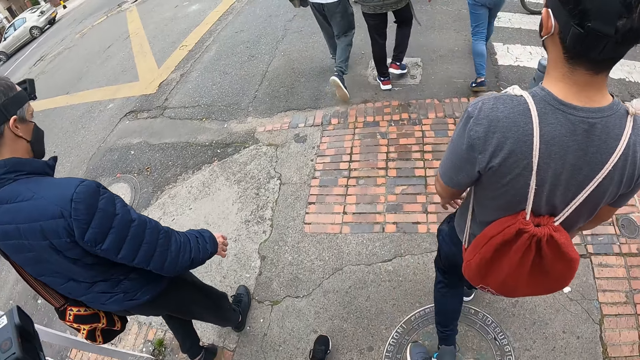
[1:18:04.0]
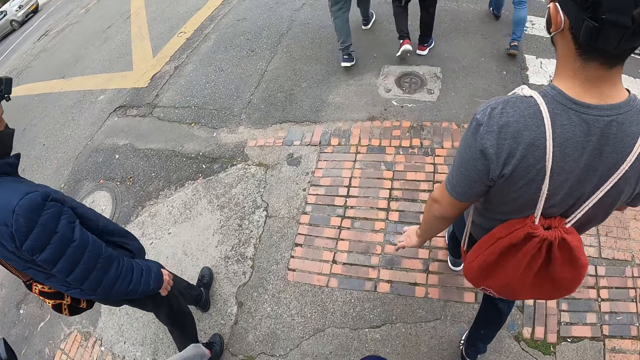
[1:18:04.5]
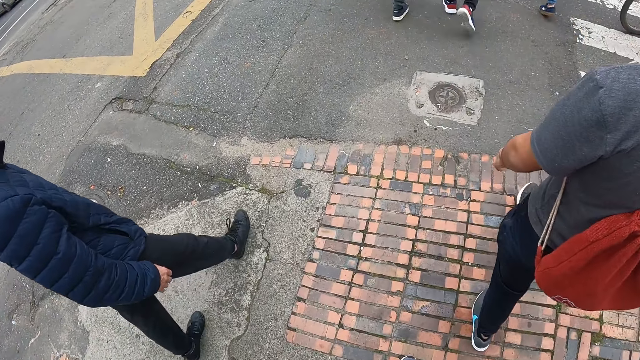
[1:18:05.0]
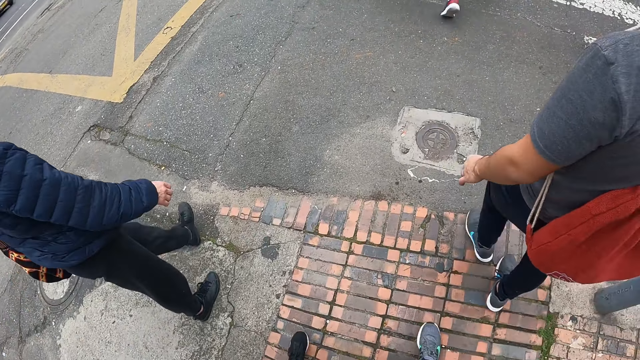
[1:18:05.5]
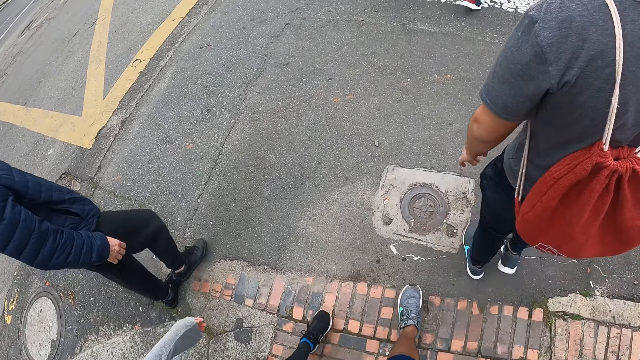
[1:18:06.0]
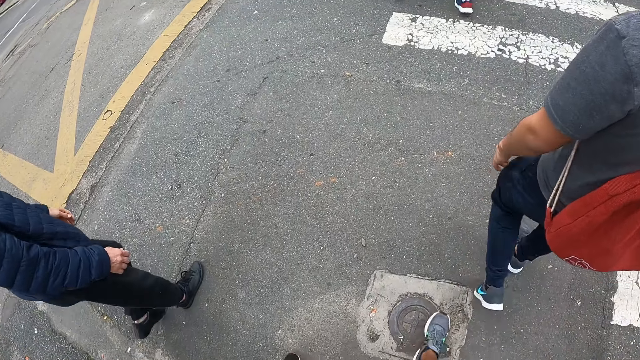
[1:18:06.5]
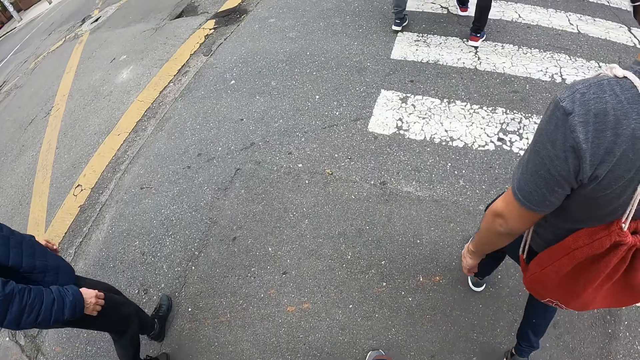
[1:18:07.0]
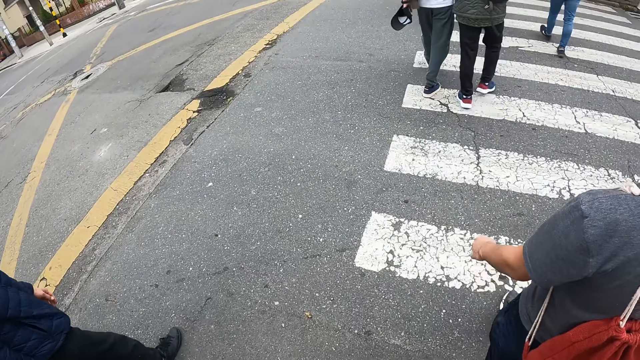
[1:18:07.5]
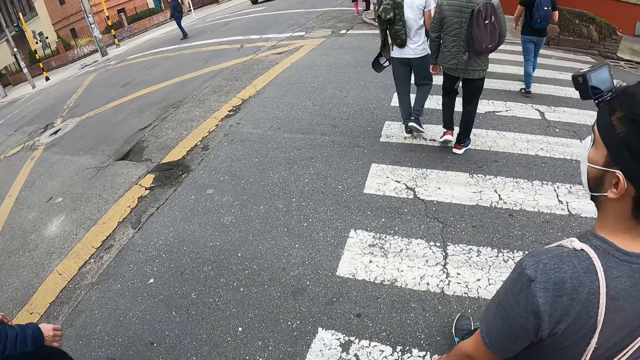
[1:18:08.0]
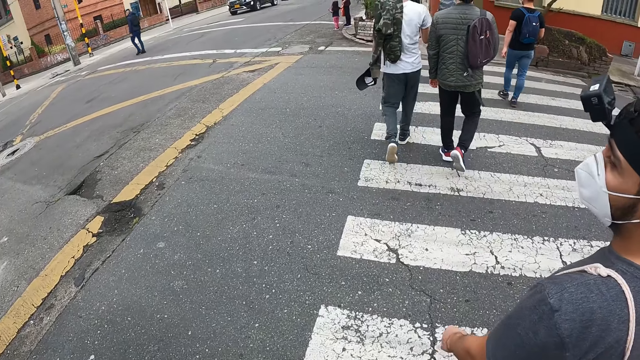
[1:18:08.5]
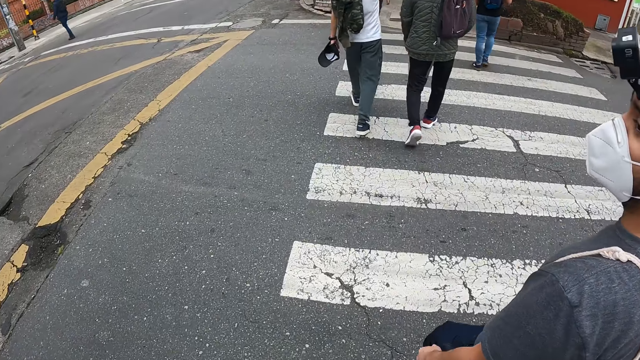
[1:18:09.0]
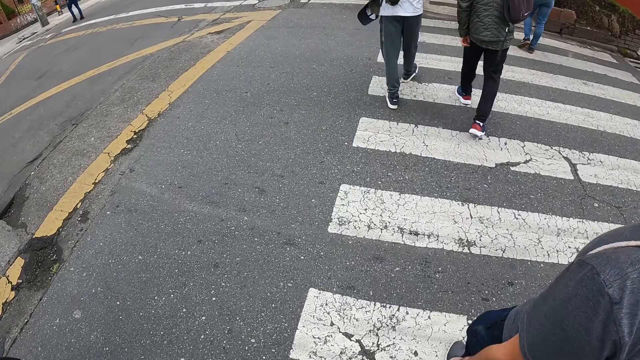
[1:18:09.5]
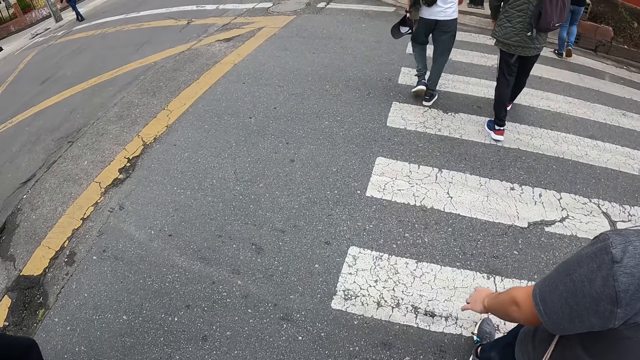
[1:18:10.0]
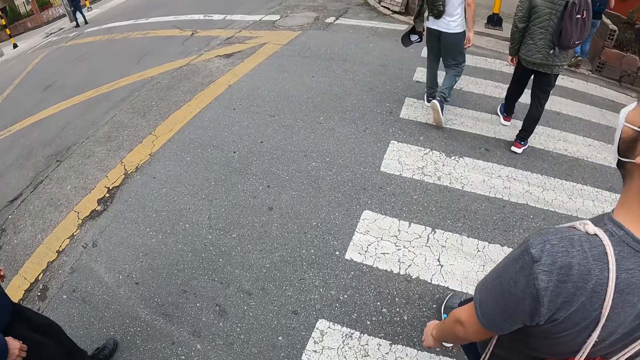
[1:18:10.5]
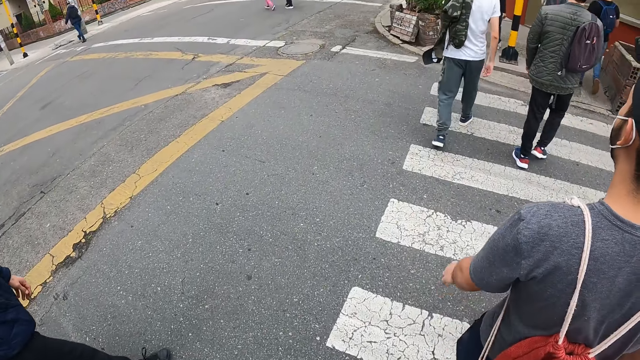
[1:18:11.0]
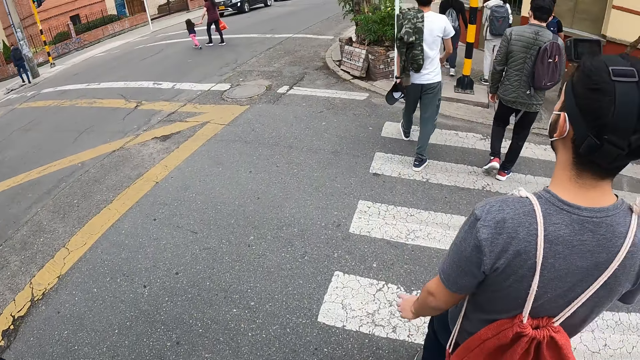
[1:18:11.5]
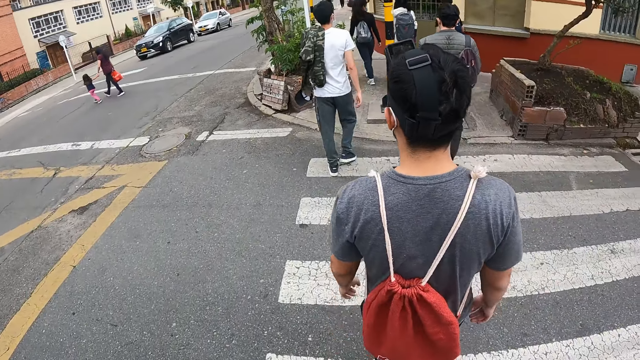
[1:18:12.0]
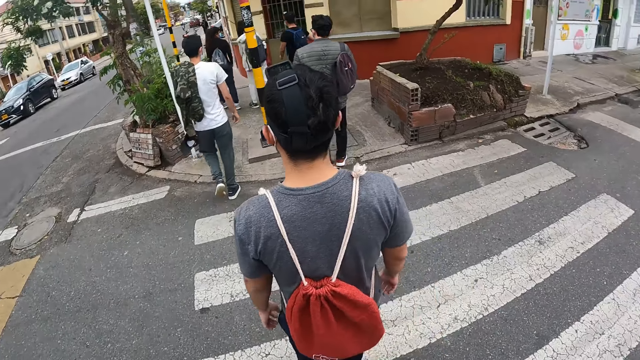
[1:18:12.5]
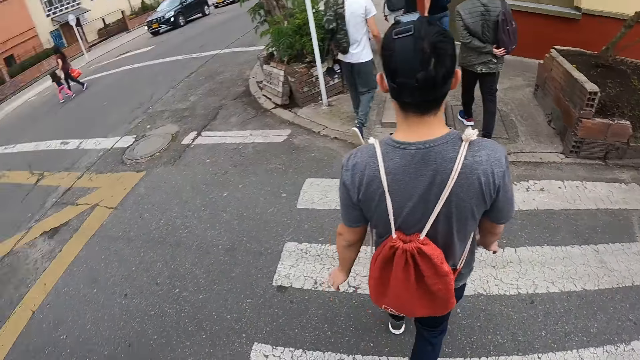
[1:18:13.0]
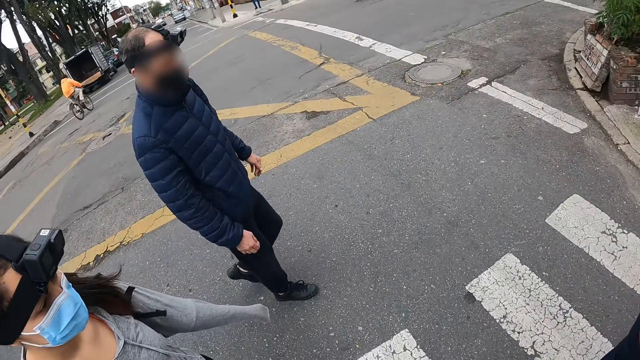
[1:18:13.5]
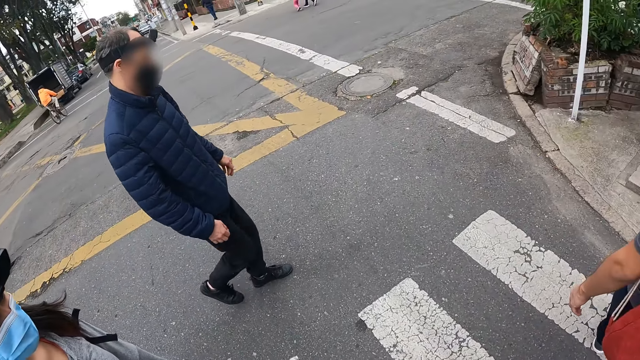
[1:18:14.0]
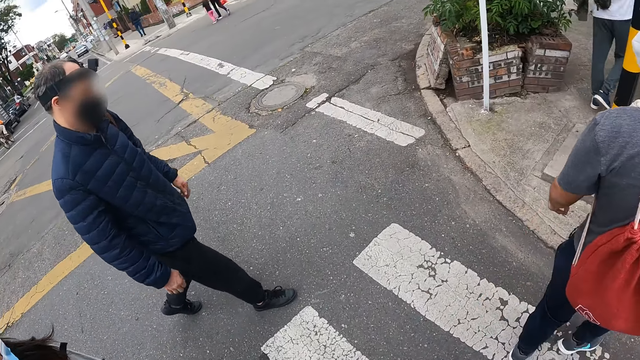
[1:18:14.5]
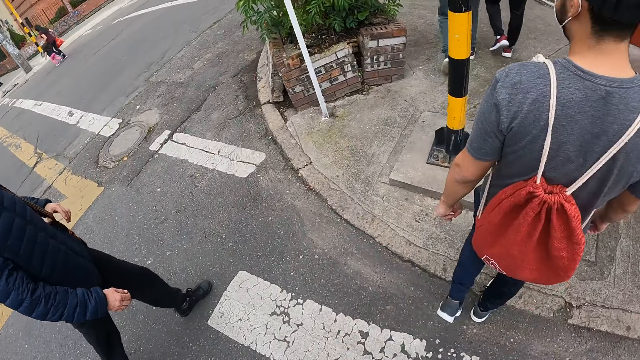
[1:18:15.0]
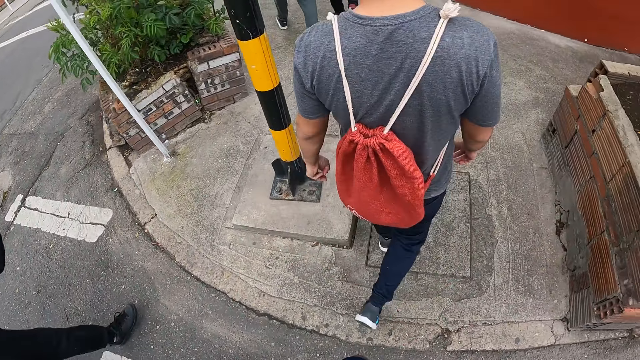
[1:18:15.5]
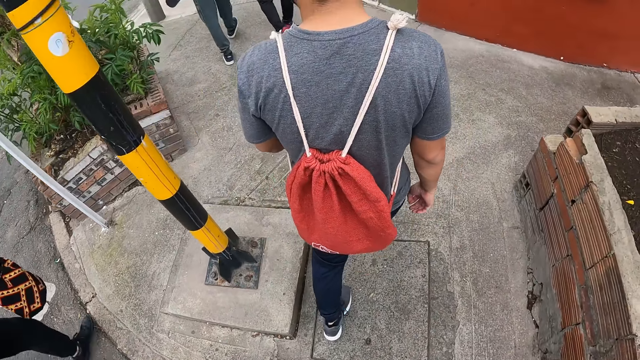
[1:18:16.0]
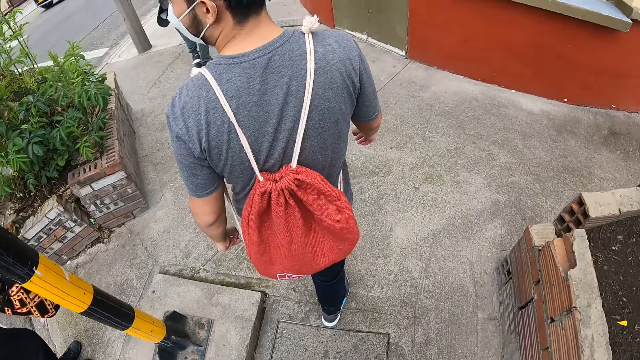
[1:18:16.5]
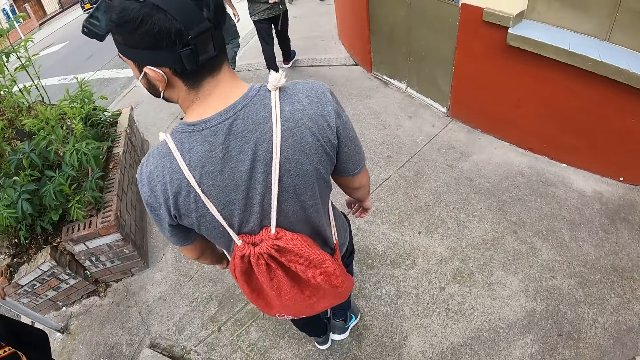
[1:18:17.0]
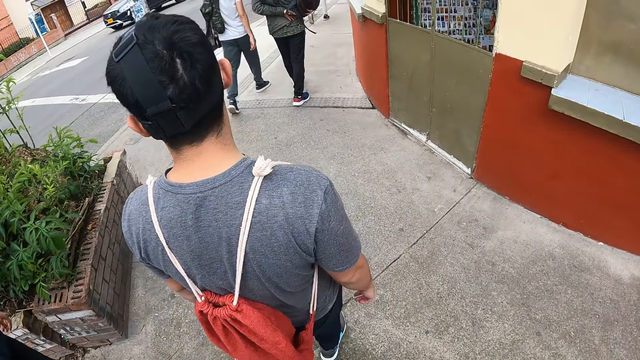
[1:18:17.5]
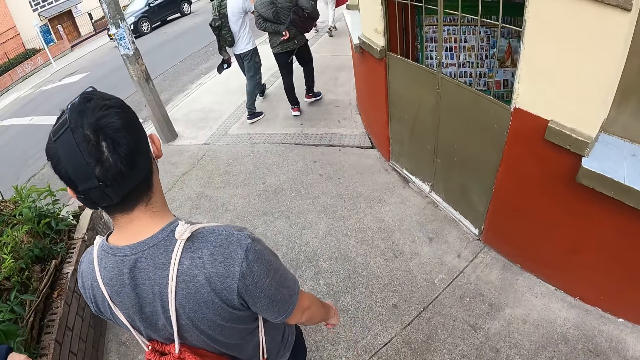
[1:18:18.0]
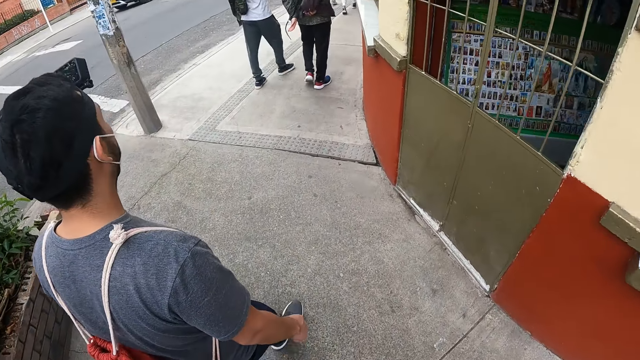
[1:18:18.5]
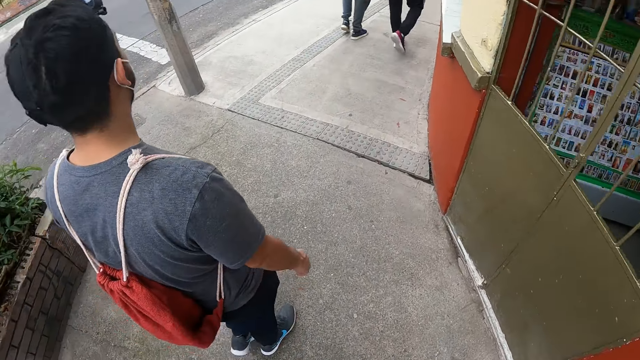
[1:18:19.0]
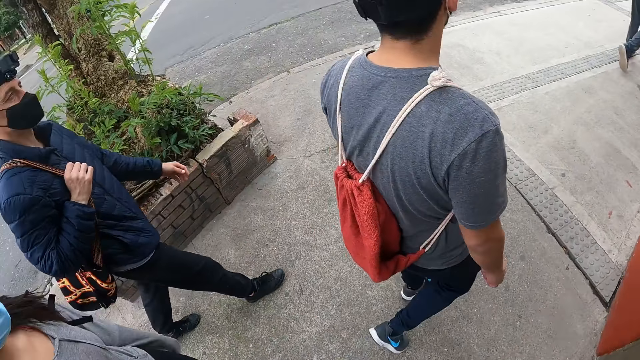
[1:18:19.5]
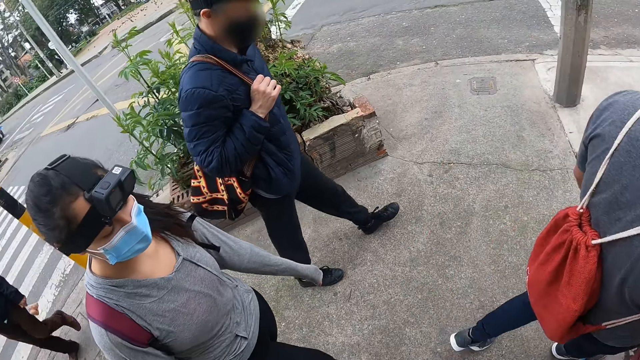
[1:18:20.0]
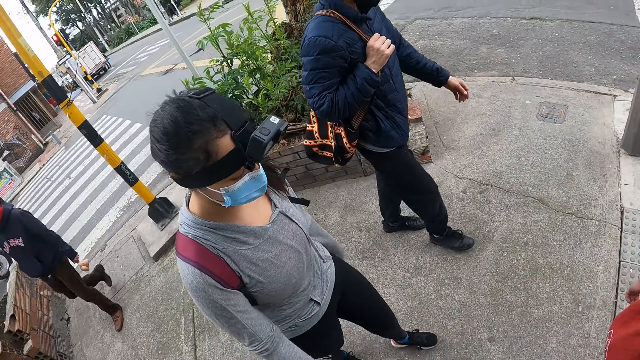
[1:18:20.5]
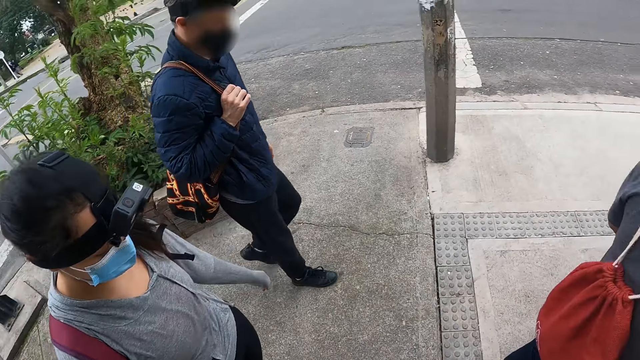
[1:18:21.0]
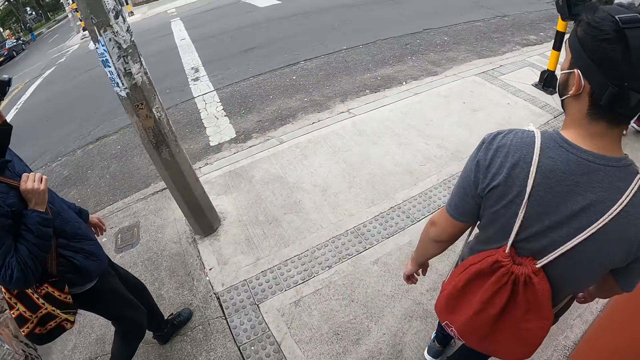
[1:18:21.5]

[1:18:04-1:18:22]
The camera wearer crosses the road on a zebra crossing with the man, the other man and the woman. They walk along a path.

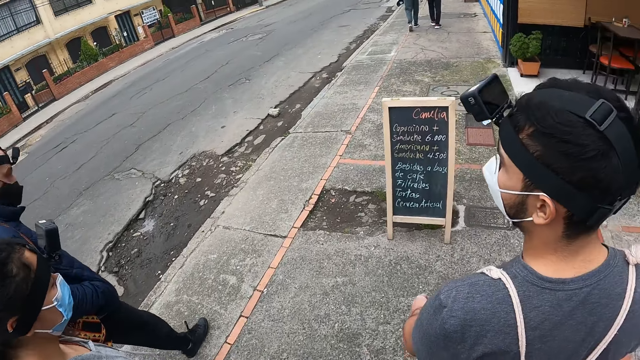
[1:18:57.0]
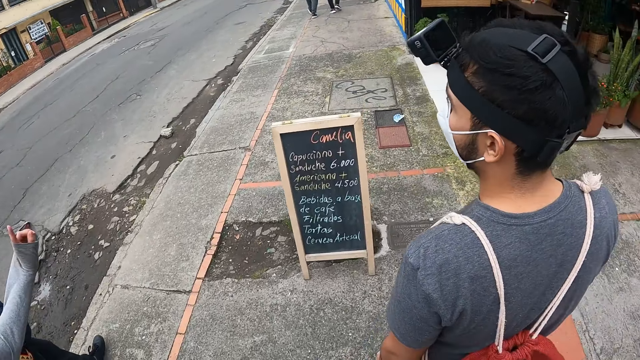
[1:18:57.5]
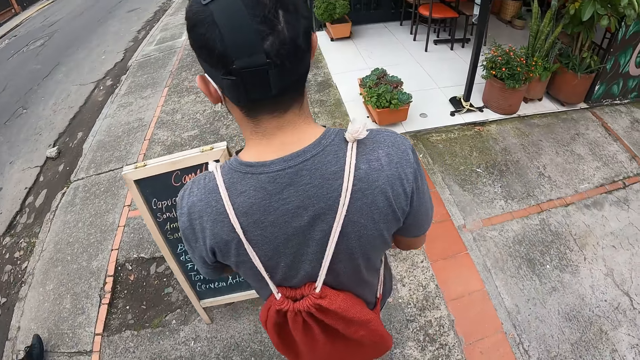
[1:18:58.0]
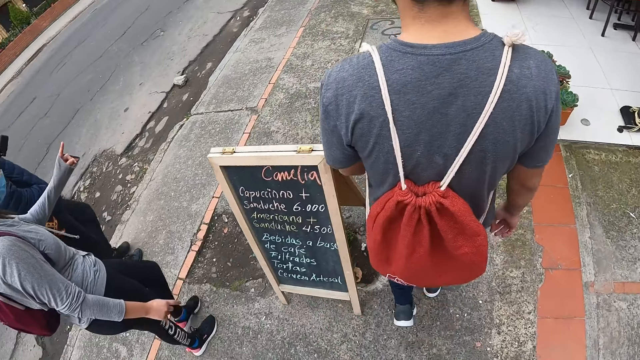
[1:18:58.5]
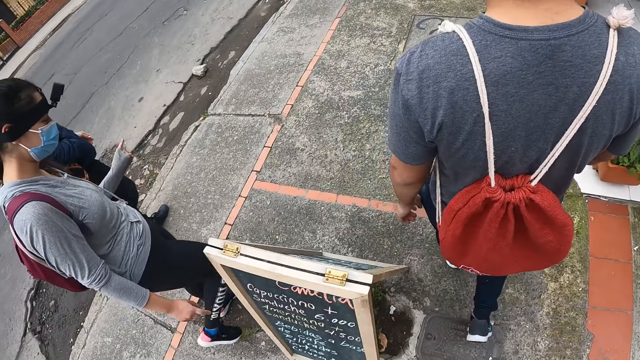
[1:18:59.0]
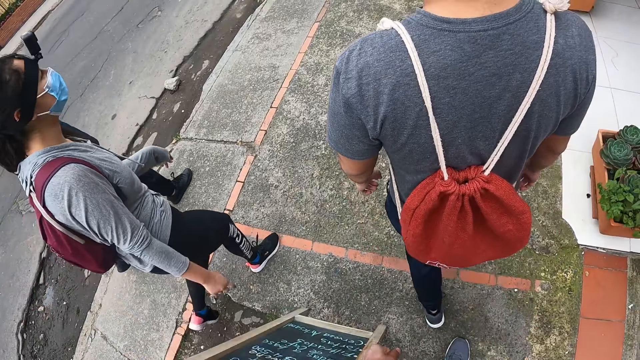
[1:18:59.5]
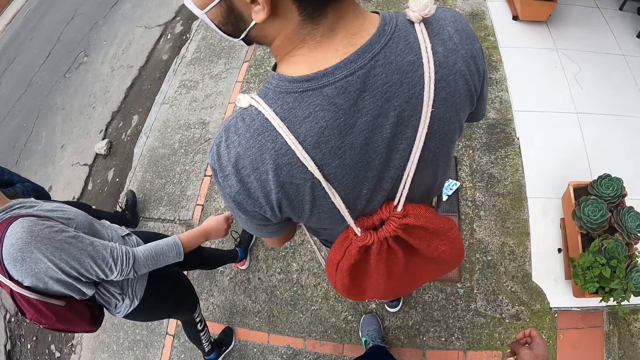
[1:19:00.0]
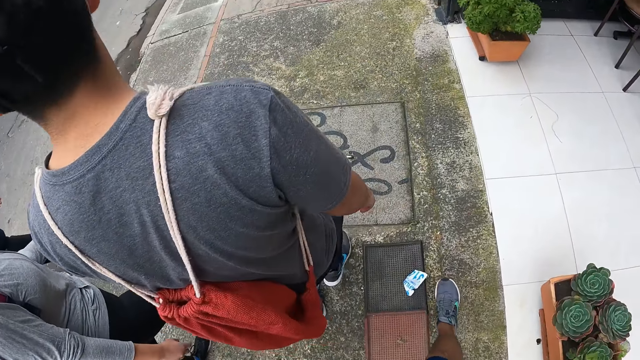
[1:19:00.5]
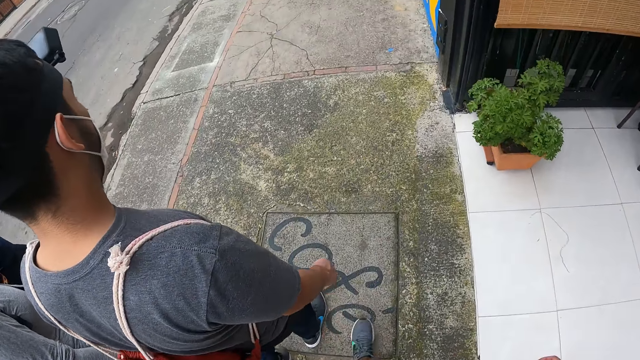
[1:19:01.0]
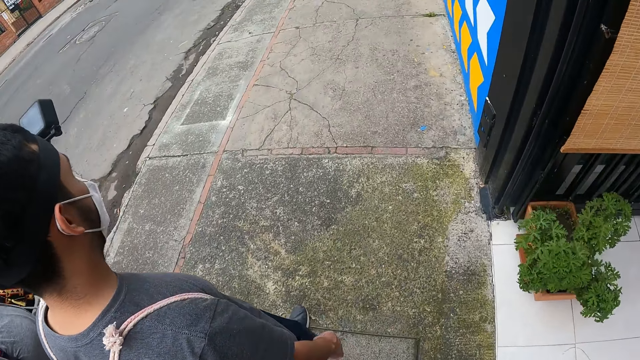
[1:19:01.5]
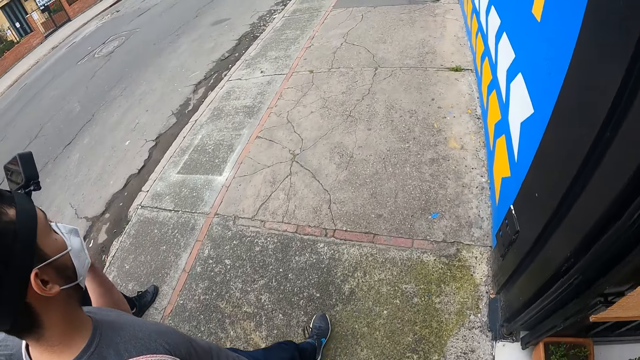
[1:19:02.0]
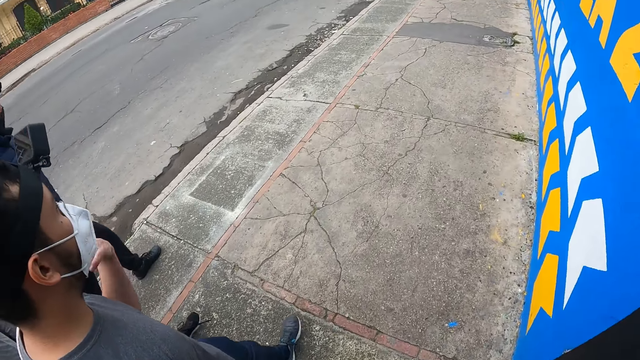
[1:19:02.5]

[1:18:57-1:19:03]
A person talks to another person. The camera wearer walks around.
